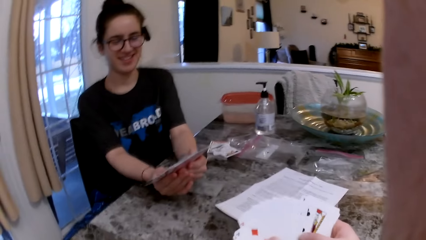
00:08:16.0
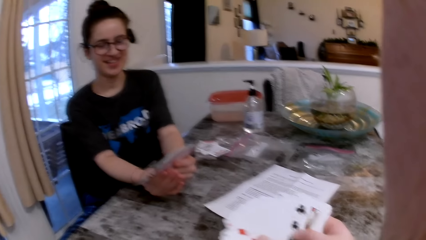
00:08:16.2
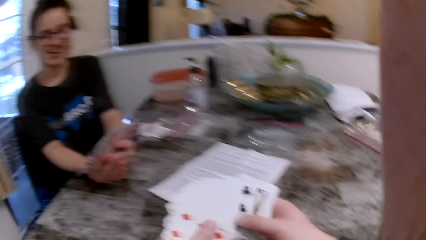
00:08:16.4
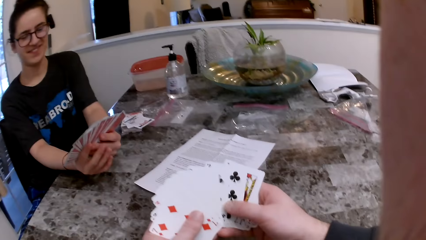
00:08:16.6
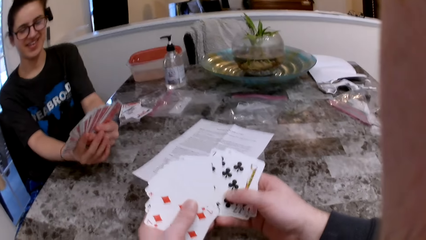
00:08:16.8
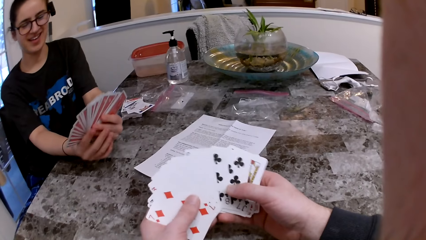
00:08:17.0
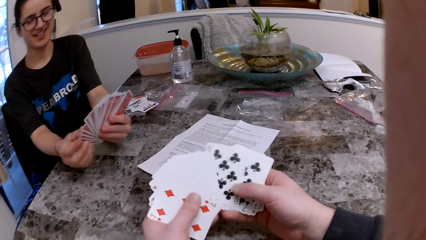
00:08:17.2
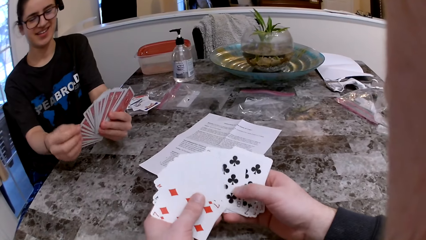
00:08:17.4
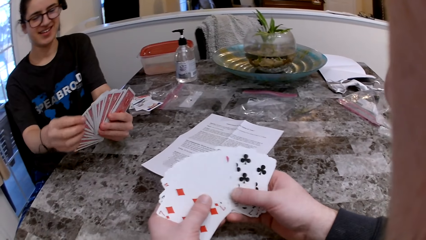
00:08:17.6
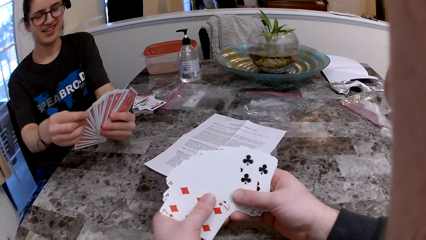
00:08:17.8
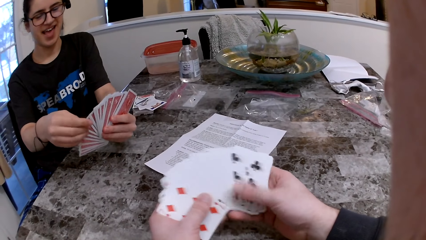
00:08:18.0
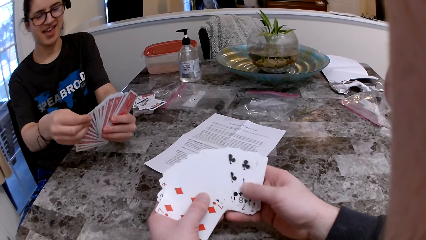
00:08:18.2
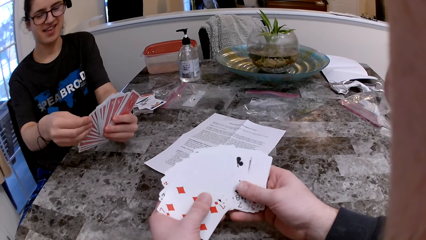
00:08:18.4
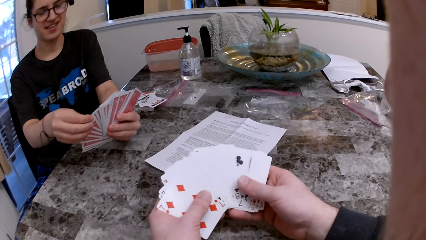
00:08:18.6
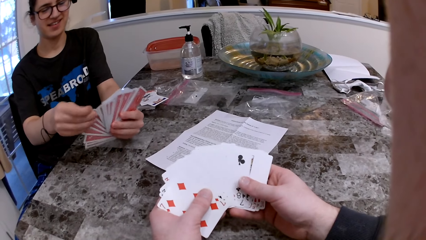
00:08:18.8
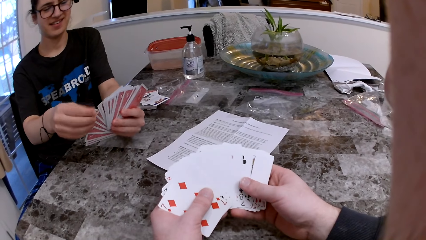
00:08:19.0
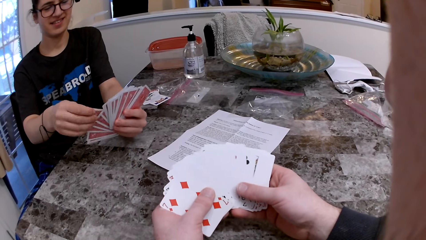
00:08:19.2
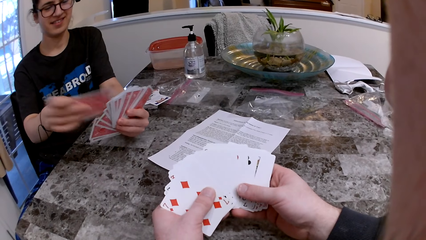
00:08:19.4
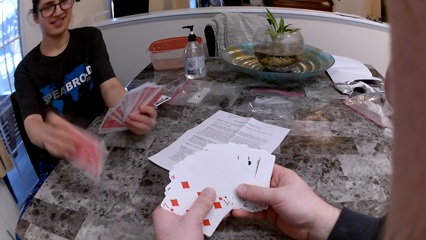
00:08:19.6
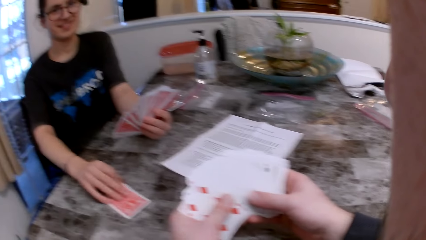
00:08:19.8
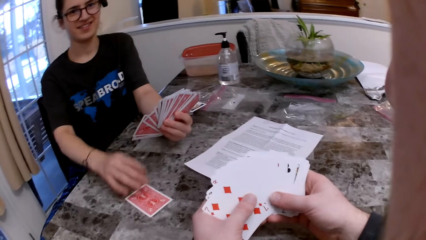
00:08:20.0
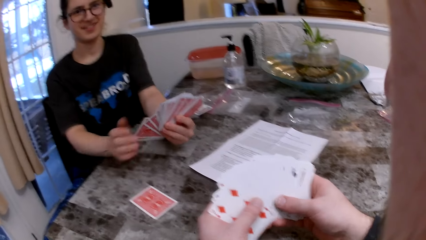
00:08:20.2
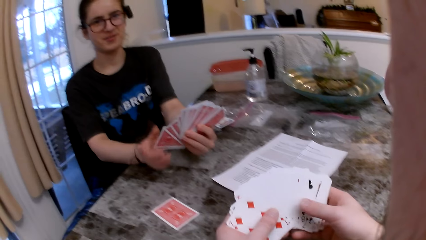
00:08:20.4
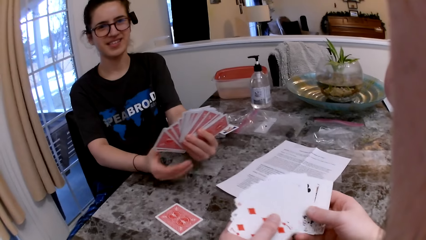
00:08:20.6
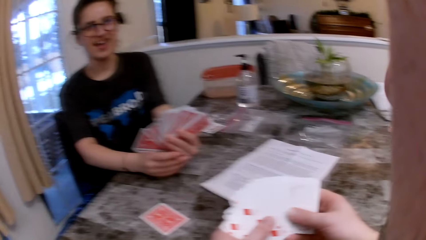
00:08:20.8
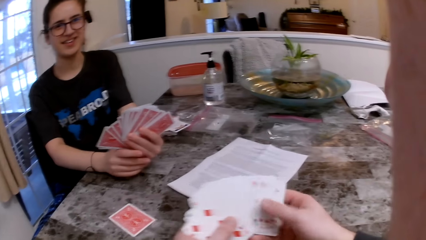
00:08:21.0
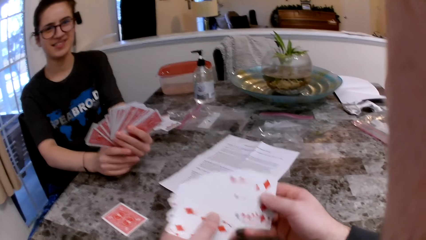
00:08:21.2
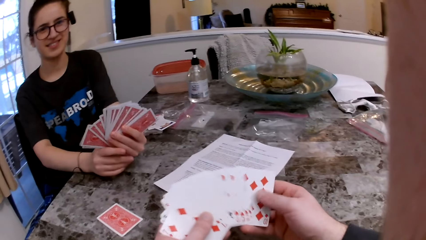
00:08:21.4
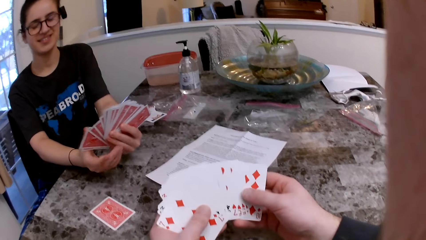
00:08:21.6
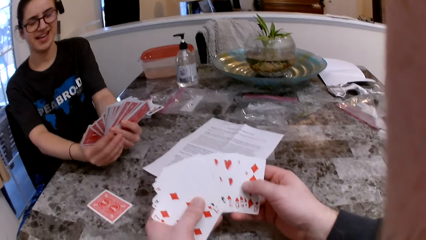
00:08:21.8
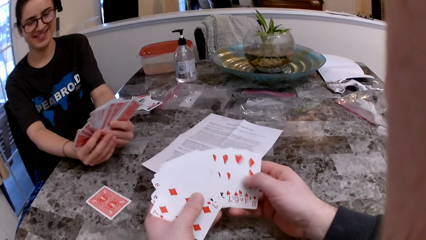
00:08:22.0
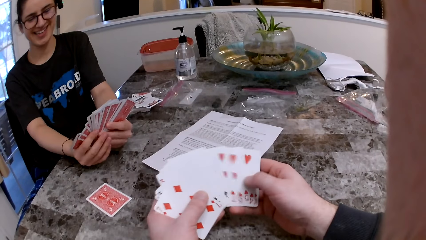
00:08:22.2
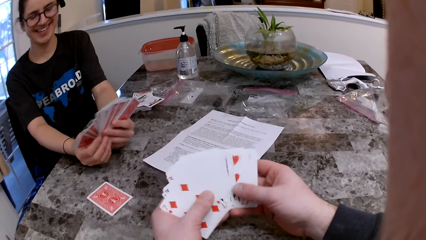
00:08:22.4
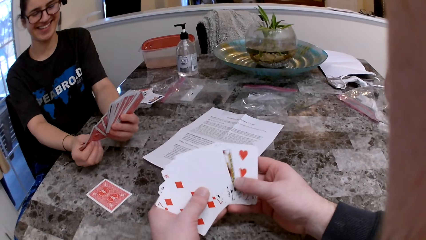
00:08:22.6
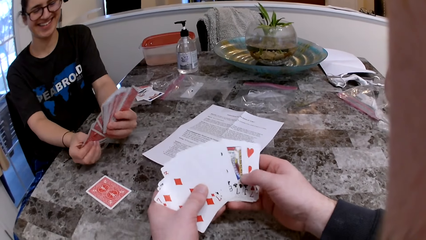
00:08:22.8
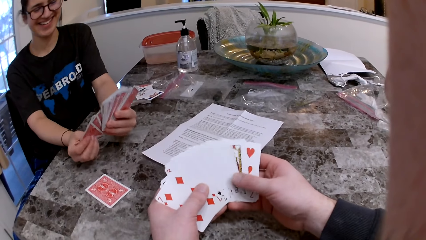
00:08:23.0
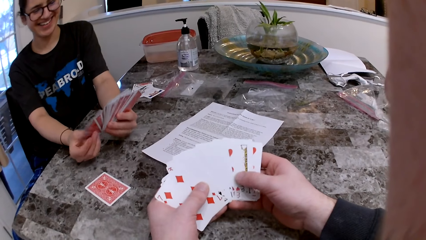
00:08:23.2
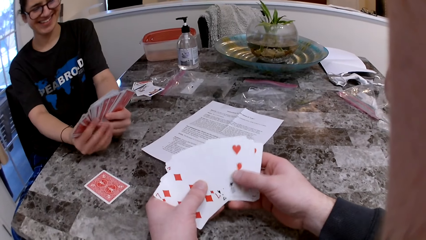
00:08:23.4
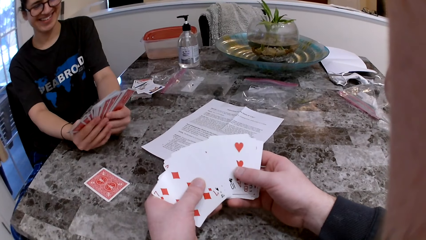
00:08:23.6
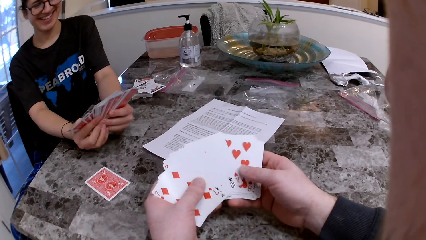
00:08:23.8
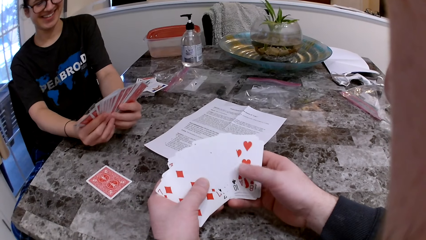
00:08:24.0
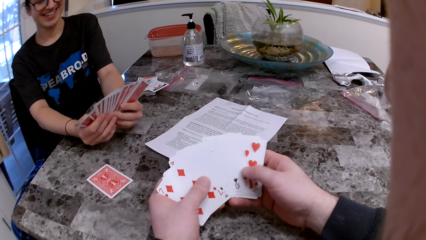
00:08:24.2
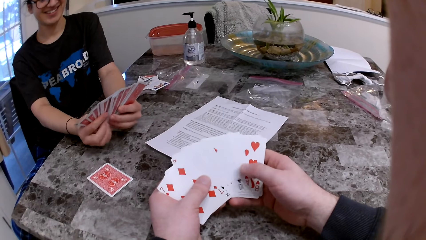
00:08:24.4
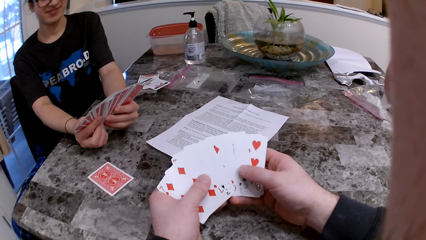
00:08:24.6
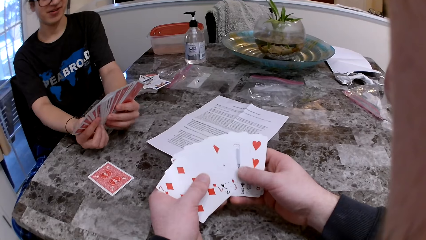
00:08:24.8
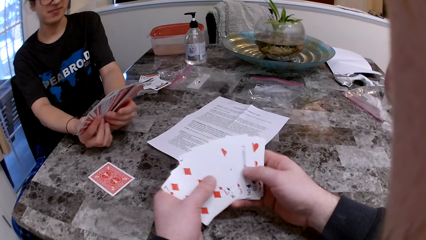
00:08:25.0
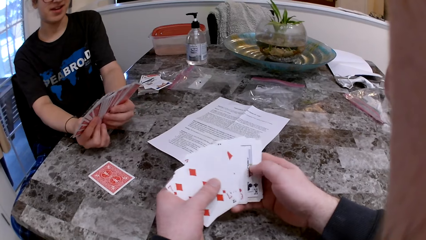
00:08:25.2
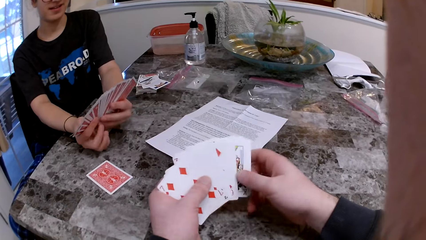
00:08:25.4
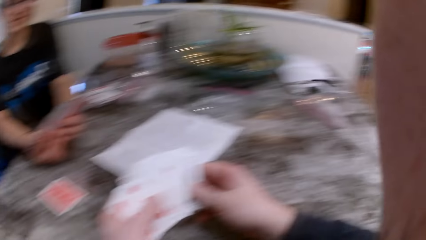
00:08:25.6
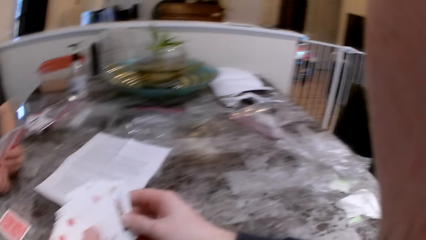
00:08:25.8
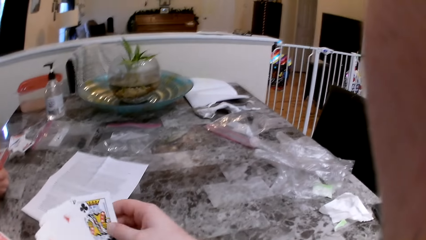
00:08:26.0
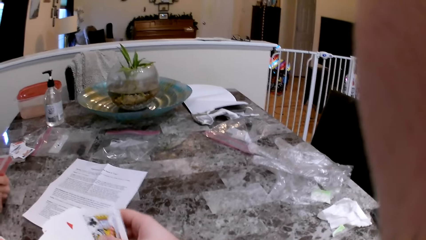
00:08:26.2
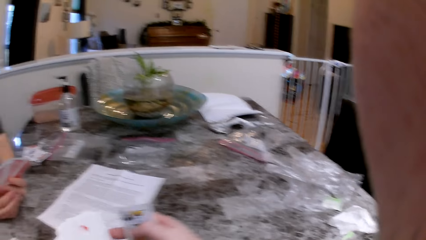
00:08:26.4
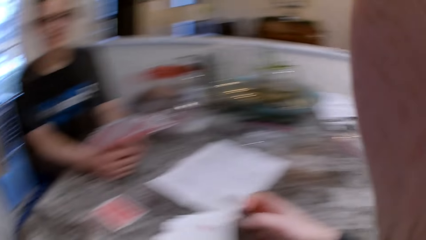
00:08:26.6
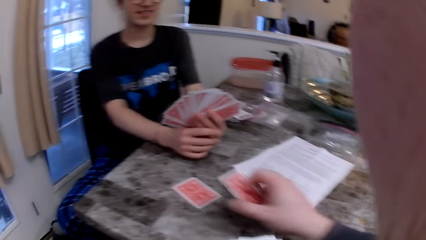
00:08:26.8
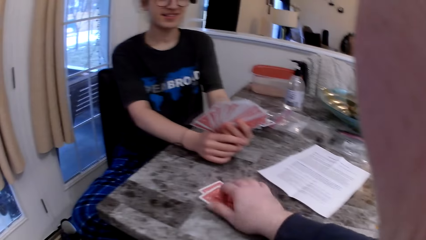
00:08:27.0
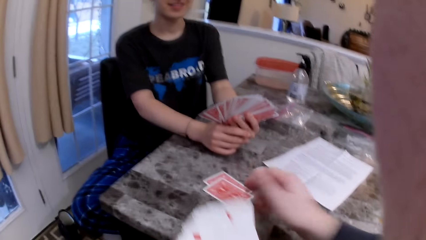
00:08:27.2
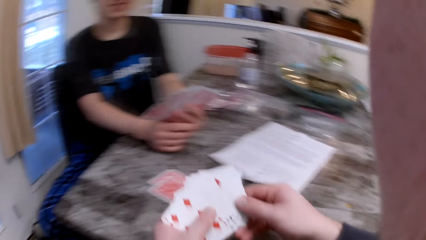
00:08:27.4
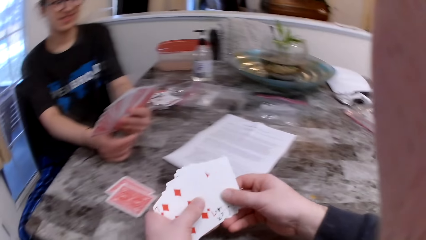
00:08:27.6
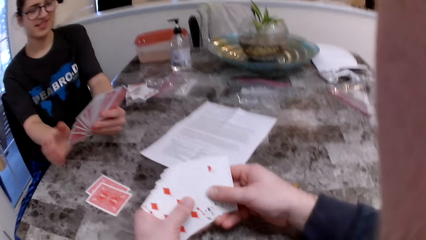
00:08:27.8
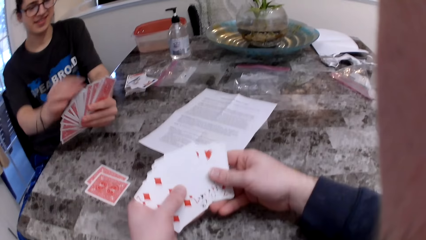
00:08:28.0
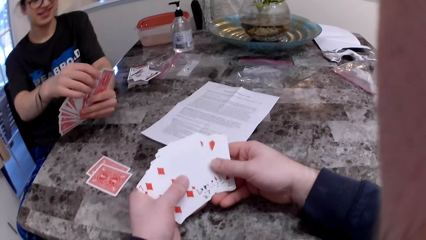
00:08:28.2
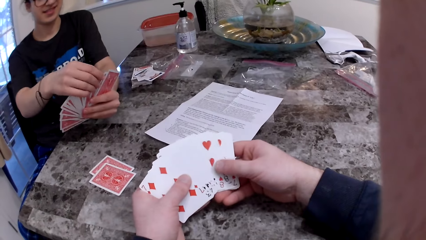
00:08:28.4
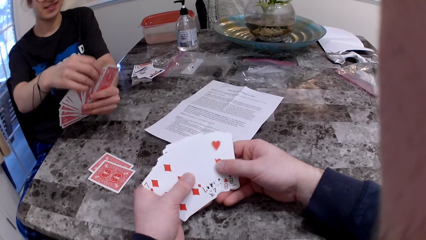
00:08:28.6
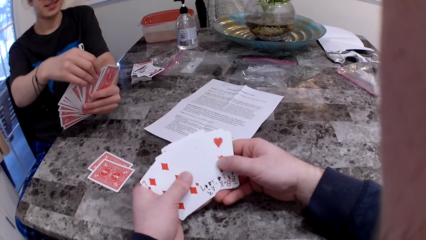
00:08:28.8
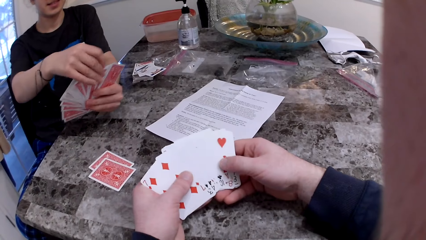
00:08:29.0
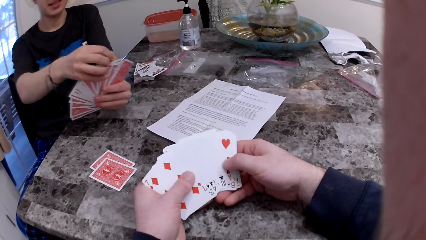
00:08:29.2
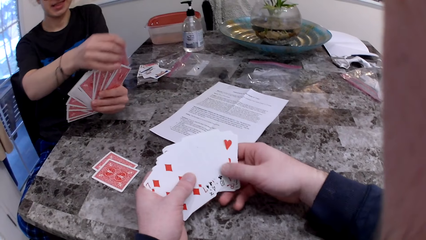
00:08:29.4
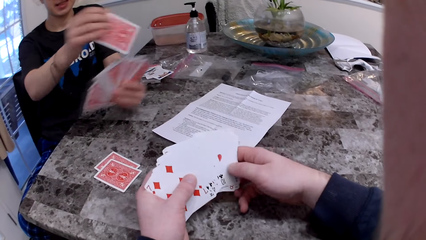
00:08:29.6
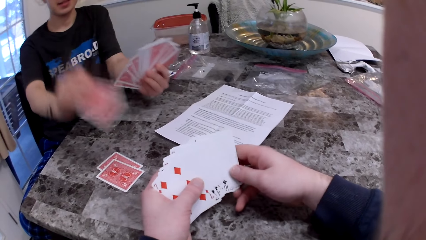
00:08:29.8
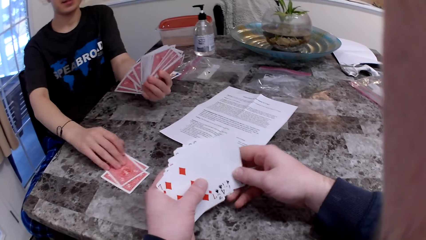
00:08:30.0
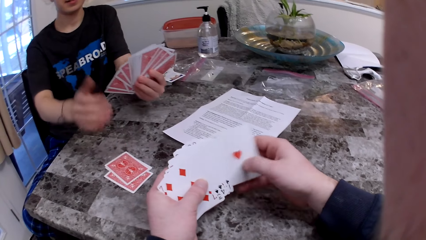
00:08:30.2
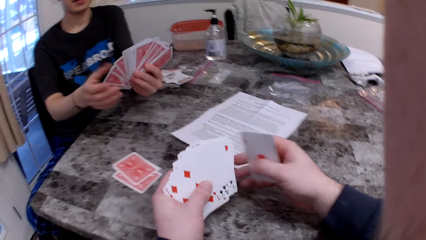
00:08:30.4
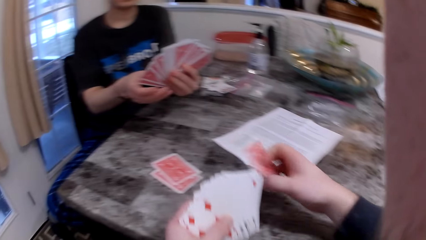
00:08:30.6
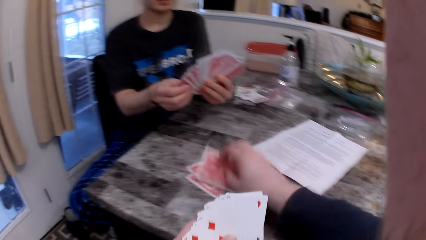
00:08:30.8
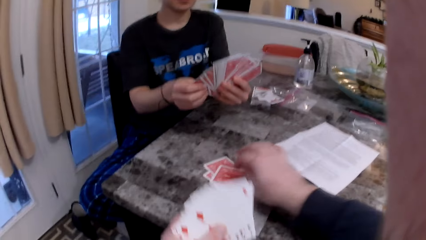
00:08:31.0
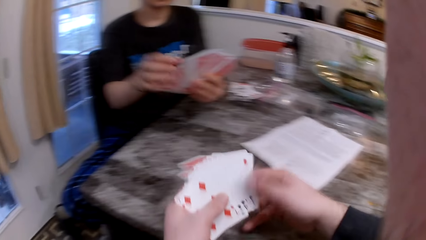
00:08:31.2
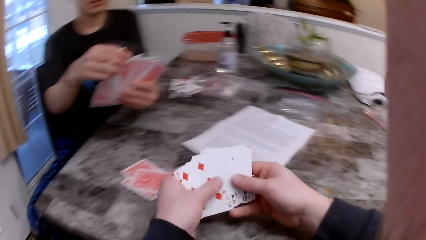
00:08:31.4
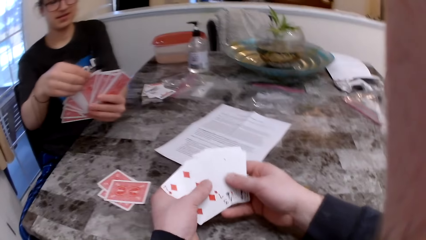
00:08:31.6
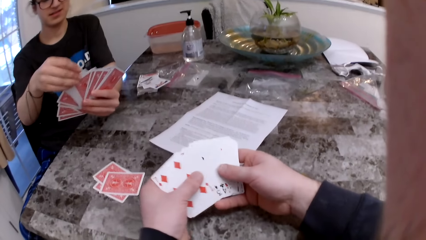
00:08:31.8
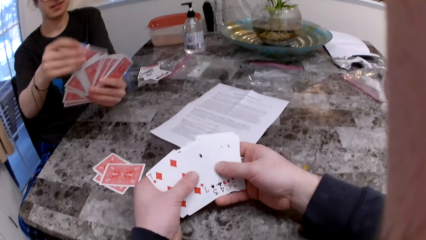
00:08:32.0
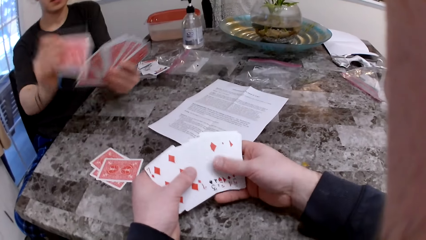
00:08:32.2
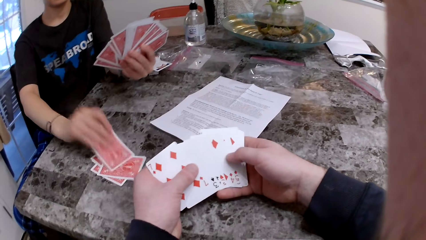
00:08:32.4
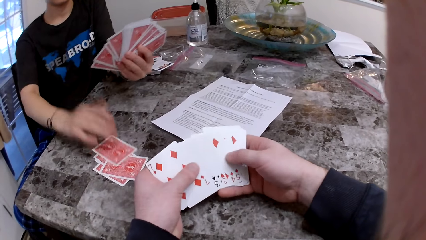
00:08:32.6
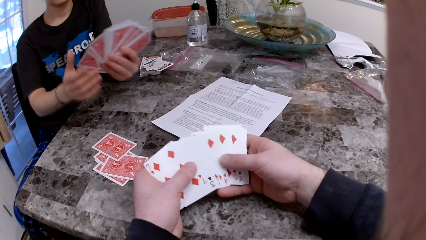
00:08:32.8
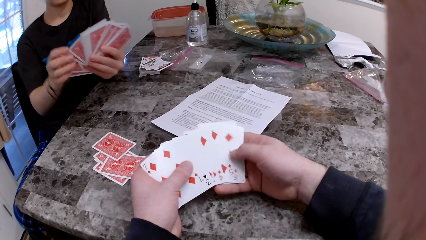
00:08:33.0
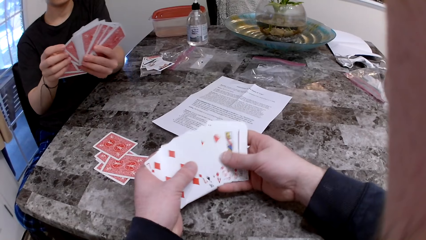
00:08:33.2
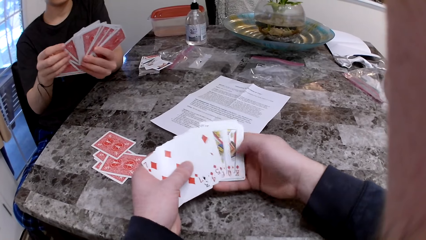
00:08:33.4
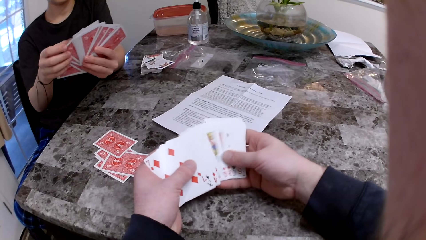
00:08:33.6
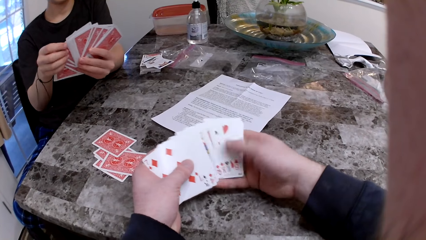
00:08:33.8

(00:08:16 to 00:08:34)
The camera wearer stares at a woman. He inspects the cards on his hands. The woman drops a card on the table. The woman talks to the camera wearer. The camera wearer inspects the cards on his hands. The woman laughs. The camera wearer stares at the table. He drops a card on the table. He inspects the cards on his hands. The woman drops a card on the table. The camera wearer drops a card on the table. The woman drops a card on the table.
